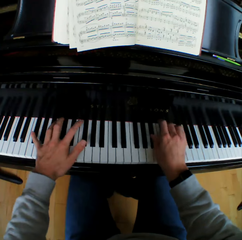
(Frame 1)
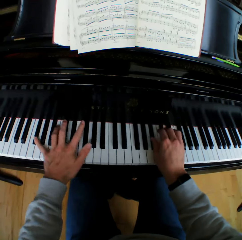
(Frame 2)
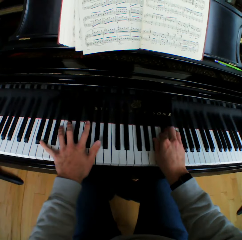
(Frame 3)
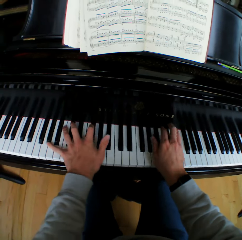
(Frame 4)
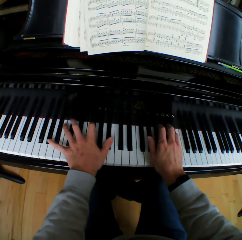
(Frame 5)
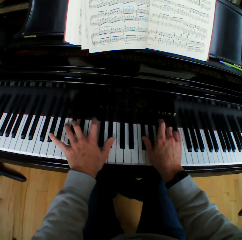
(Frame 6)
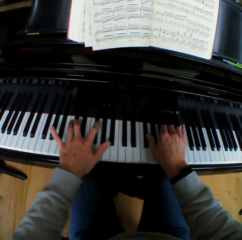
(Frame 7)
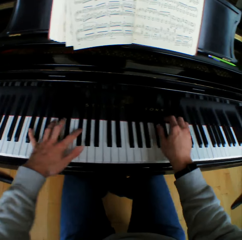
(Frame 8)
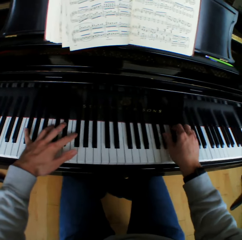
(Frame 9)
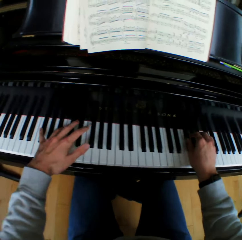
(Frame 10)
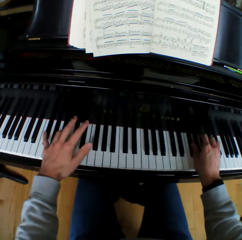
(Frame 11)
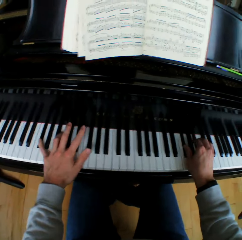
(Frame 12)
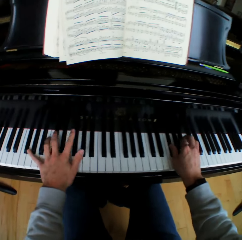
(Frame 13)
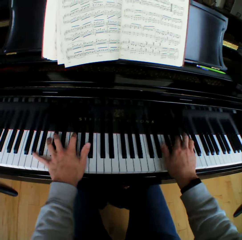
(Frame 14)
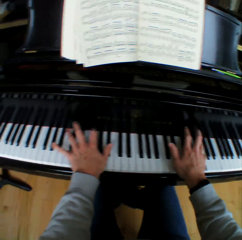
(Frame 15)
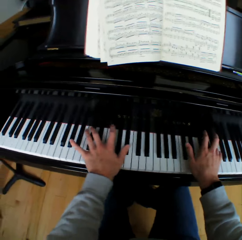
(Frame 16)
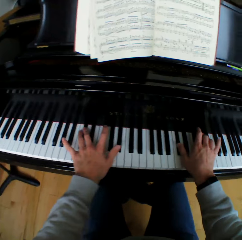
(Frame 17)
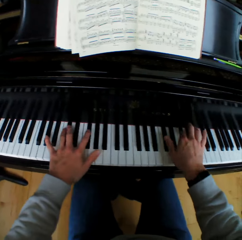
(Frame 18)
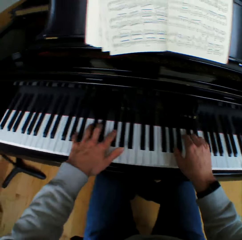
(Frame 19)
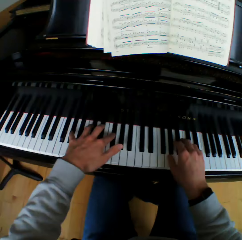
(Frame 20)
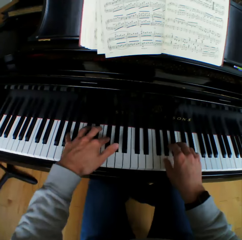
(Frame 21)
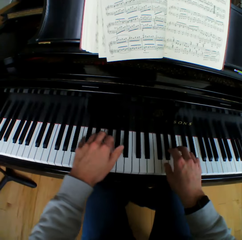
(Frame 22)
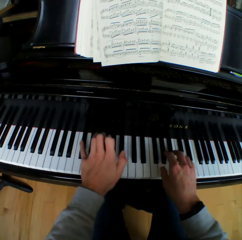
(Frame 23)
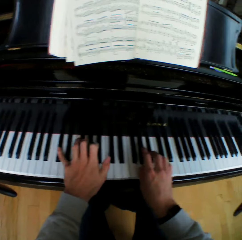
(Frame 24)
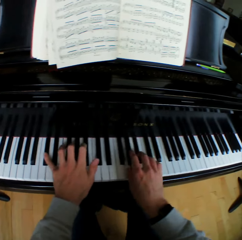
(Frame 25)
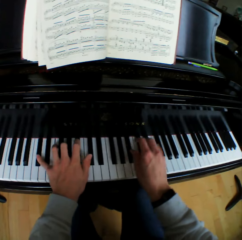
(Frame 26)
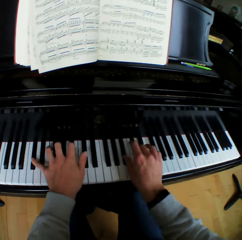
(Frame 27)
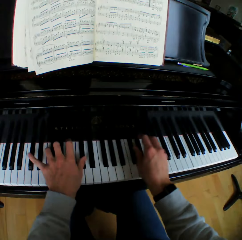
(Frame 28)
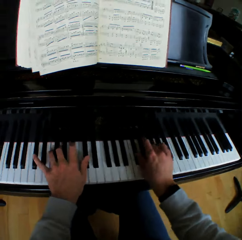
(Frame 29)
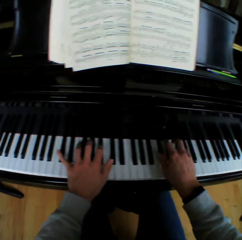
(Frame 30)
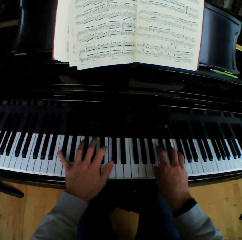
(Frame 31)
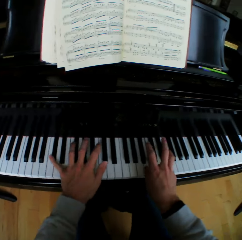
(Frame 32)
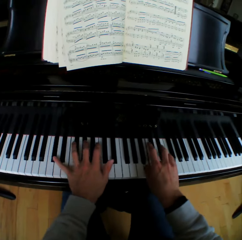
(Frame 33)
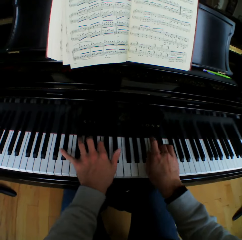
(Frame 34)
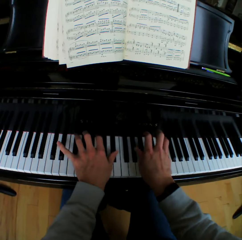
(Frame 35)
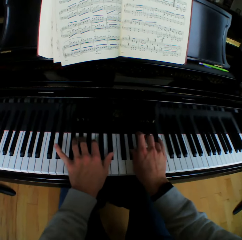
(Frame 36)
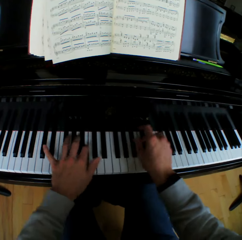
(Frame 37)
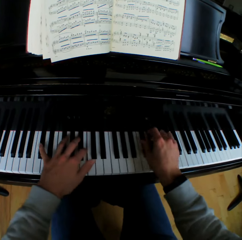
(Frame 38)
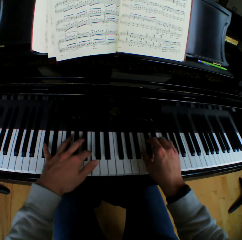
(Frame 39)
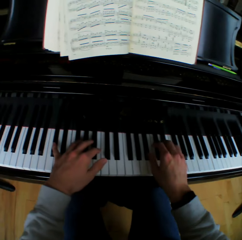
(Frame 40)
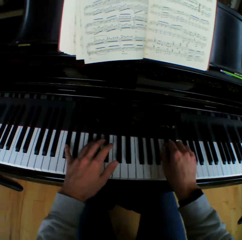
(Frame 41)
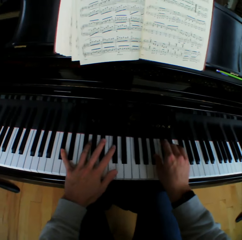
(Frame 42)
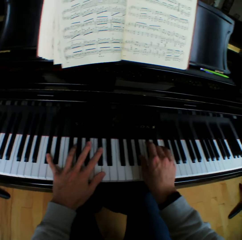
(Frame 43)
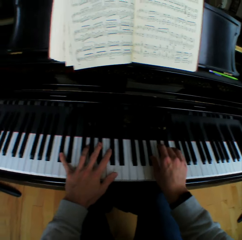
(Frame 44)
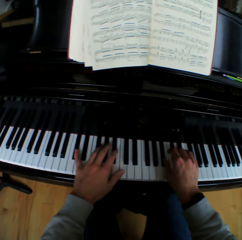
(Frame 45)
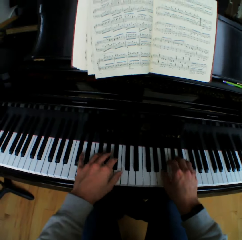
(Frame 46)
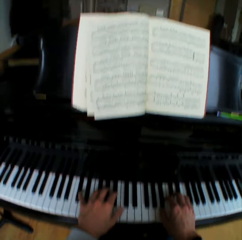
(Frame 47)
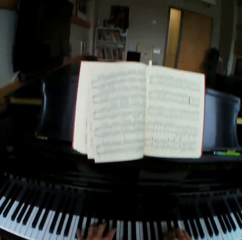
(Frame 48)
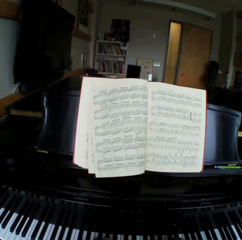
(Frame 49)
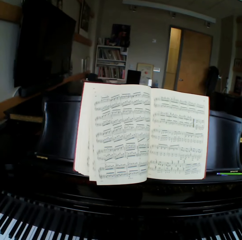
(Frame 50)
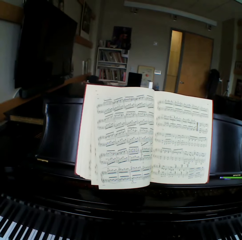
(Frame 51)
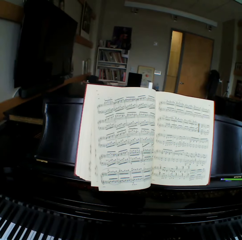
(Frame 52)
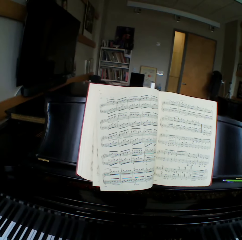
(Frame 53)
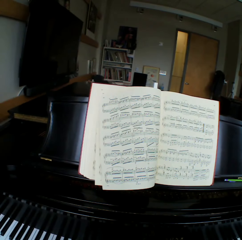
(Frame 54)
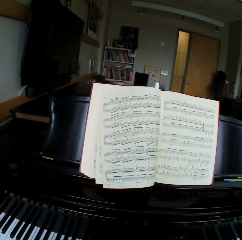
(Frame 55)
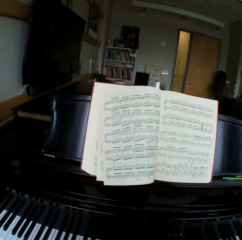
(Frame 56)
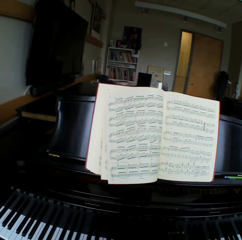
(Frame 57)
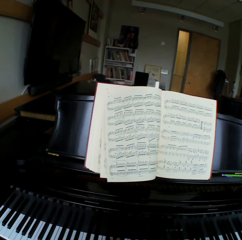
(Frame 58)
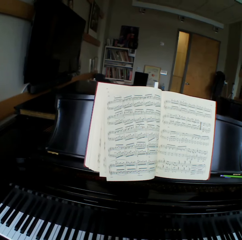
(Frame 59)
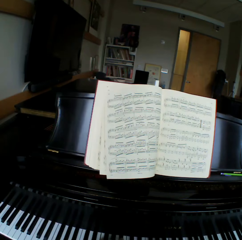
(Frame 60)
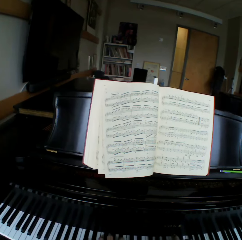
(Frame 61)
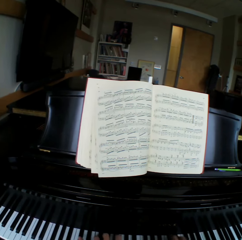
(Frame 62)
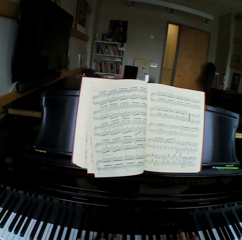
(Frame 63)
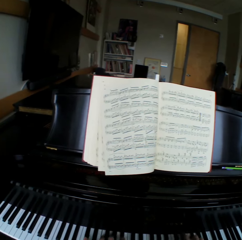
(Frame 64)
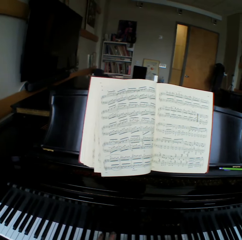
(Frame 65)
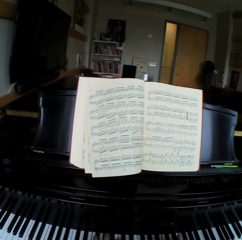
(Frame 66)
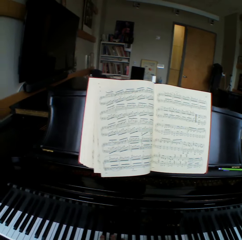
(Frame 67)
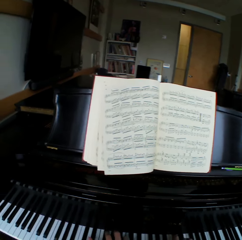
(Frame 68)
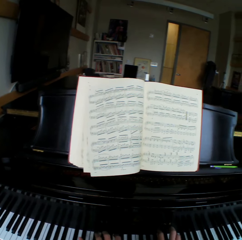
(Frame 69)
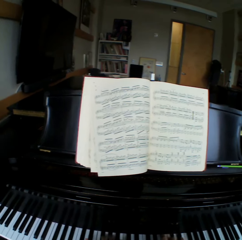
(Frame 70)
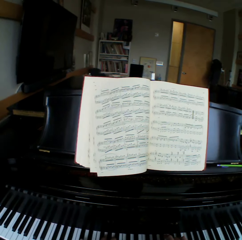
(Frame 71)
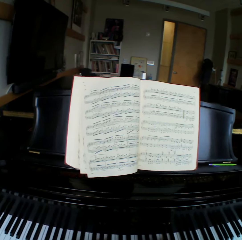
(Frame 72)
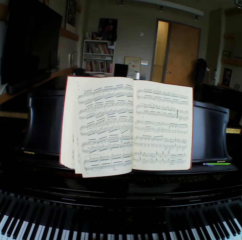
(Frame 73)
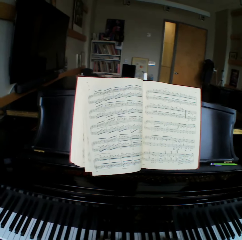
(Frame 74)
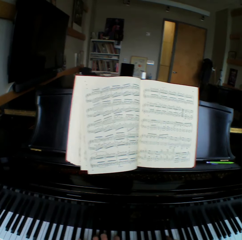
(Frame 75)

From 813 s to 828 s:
The camera wearer looks at the hymn book.

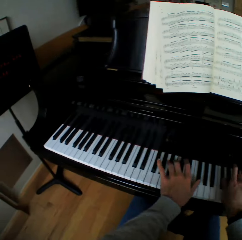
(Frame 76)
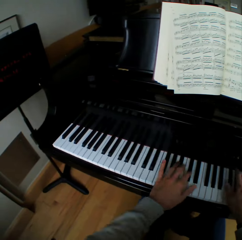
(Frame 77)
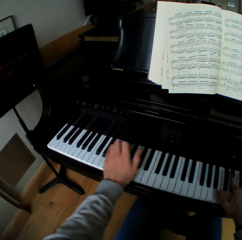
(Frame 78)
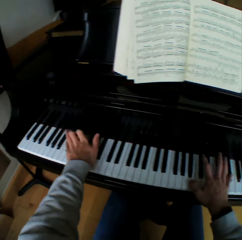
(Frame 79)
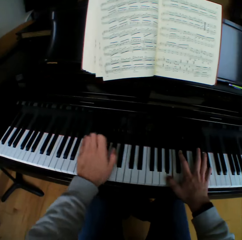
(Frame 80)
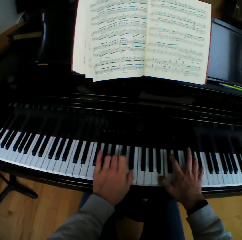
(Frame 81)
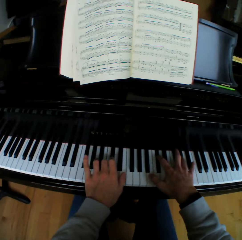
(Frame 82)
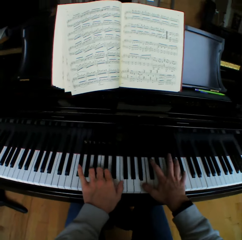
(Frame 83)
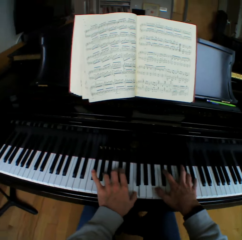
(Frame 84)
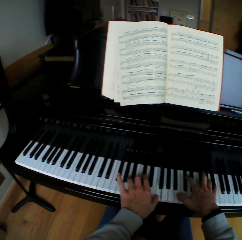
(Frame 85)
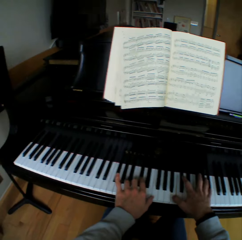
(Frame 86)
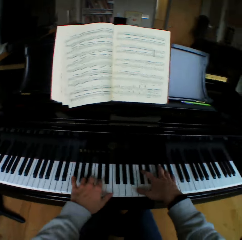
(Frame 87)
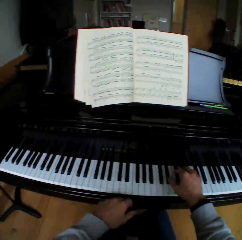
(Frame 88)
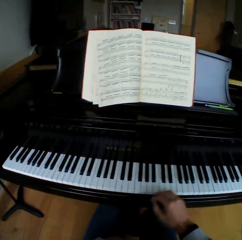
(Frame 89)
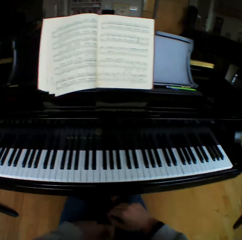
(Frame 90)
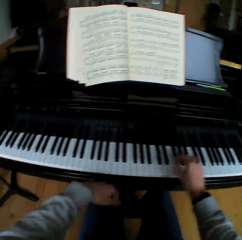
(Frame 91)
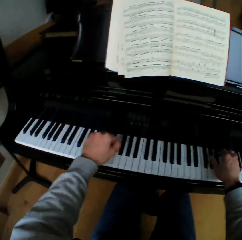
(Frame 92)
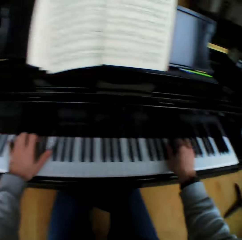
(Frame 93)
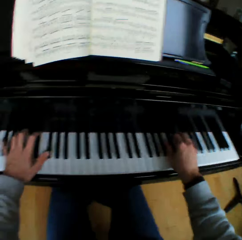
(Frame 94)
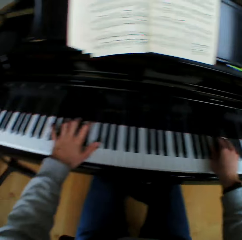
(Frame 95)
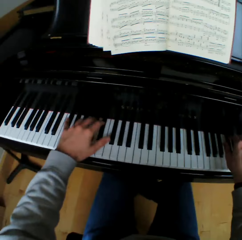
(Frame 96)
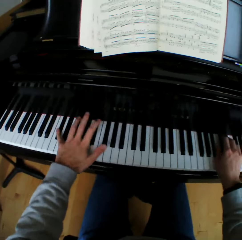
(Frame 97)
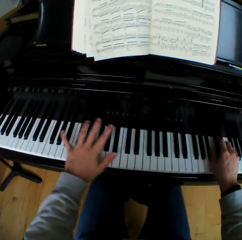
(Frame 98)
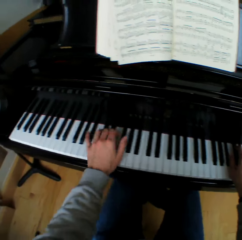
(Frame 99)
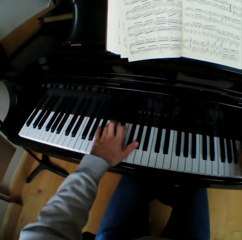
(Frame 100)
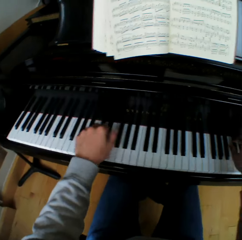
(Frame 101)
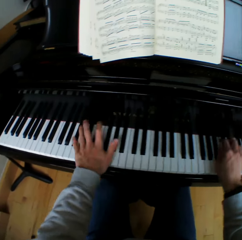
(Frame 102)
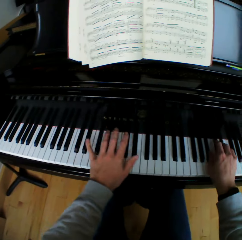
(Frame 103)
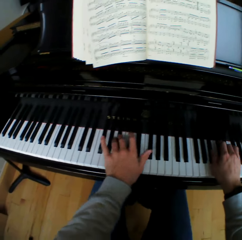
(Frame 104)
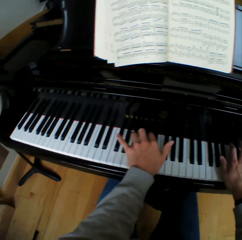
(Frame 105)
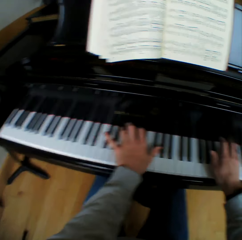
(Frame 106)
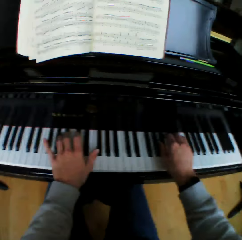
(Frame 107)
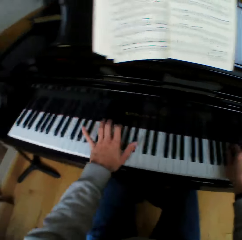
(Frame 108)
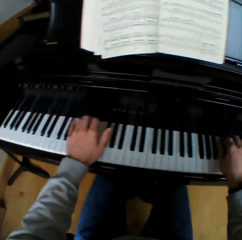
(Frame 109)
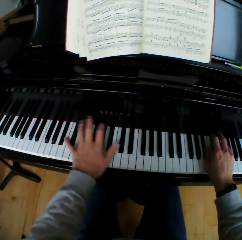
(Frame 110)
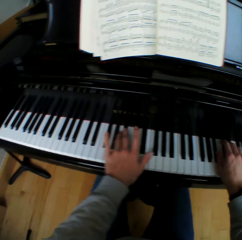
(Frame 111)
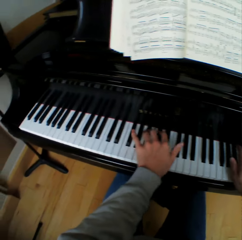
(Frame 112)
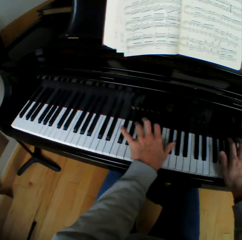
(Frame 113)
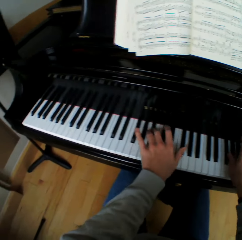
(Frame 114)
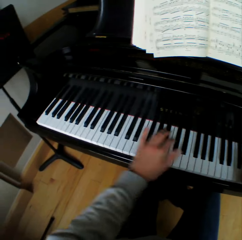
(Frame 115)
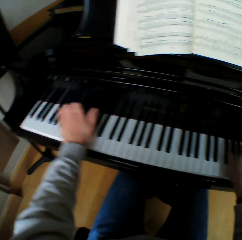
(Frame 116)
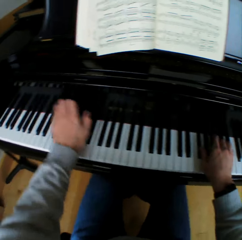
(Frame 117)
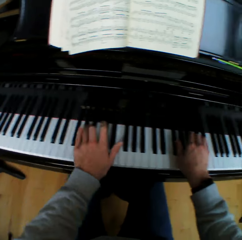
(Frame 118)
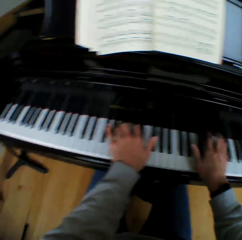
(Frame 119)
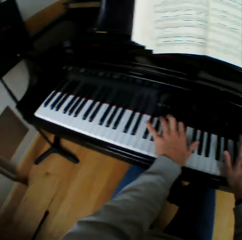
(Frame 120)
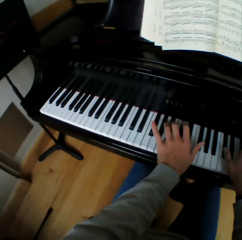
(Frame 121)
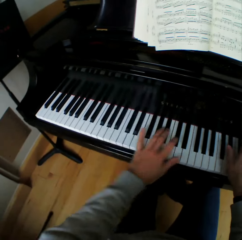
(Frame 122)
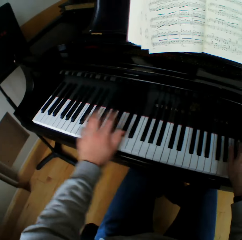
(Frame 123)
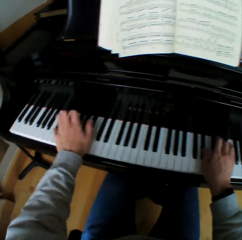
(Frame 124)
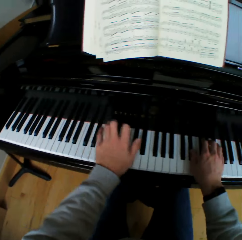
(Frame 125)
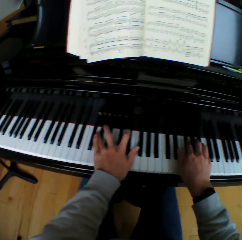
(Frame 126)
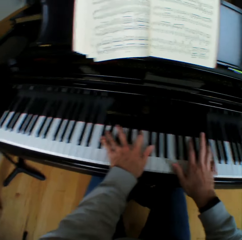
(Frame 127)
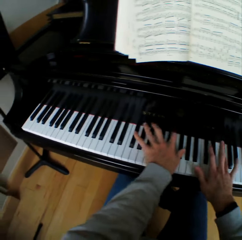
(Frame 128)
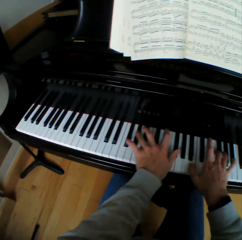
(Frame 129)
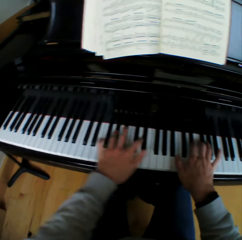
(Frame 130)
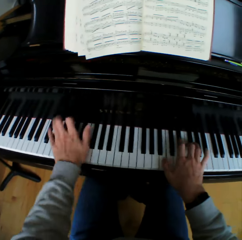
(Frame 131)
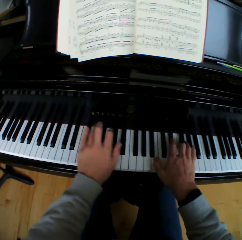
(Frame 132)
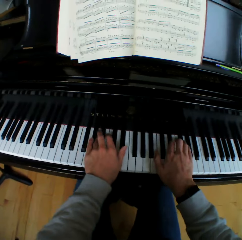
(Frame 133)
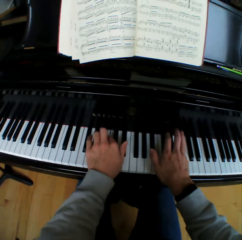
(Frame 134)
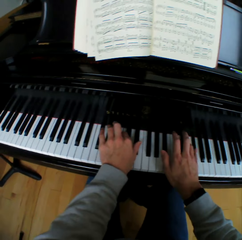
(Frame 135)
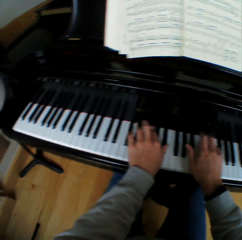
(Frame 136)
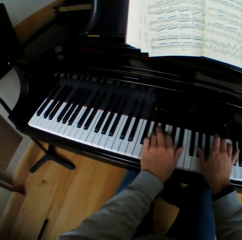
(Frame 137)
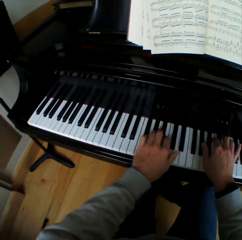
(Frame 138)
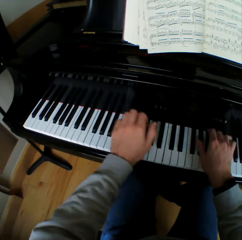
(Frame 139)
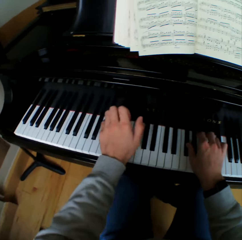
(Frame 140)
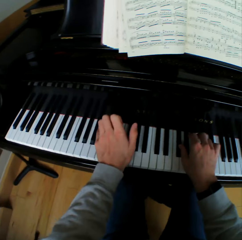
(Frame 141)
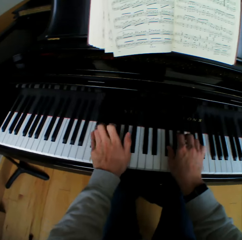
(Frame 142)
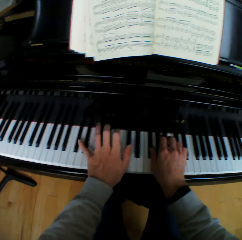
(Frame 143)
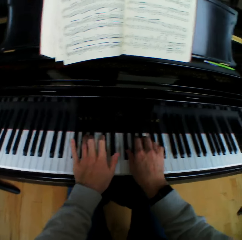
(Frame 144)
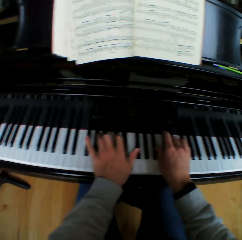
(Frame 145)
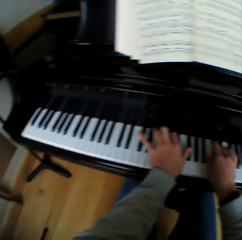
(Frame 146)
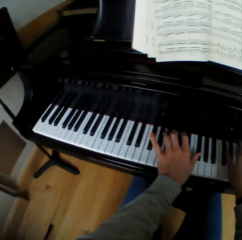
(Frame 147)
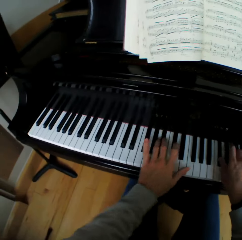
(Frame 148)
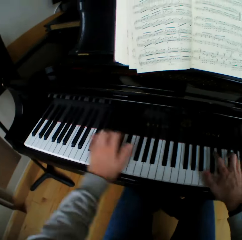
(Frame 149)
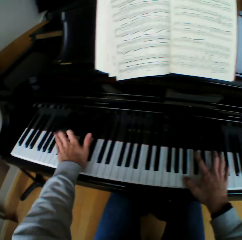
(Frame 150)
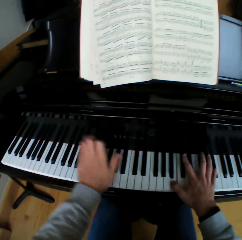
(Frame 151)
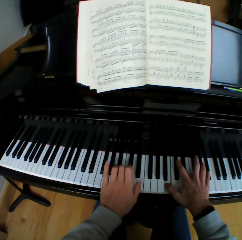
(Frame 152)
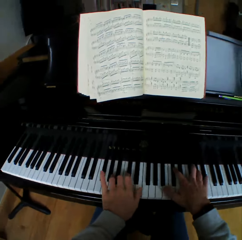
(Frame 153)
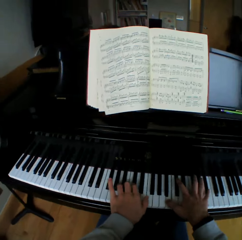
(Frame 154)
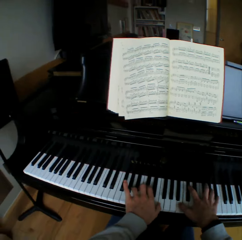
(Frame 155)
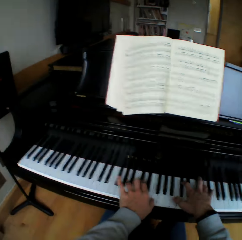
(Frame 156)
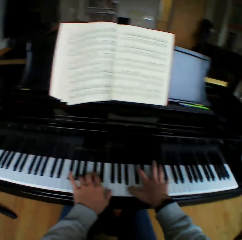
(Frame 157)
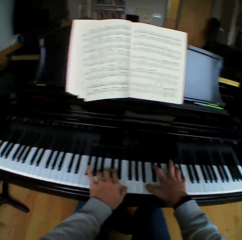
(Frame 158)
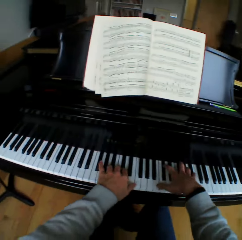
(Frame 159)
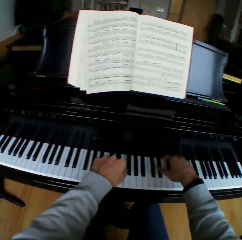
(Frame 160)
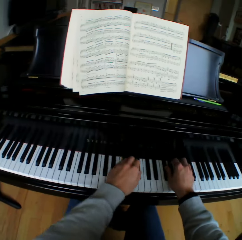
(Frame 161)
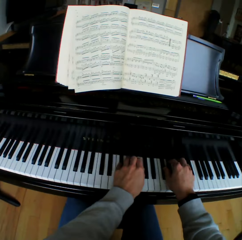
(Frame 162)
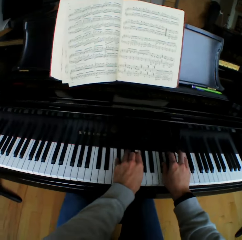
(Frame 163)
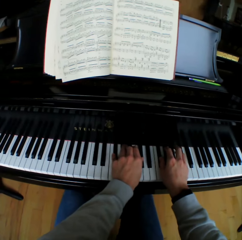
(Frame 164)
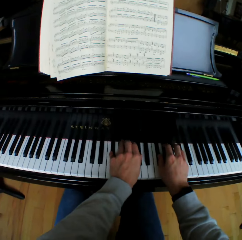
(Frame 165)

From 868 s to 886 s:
The camera wearer stops playing the piano. They play the piano.
